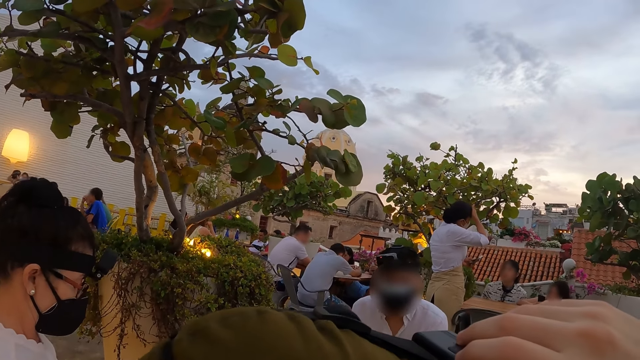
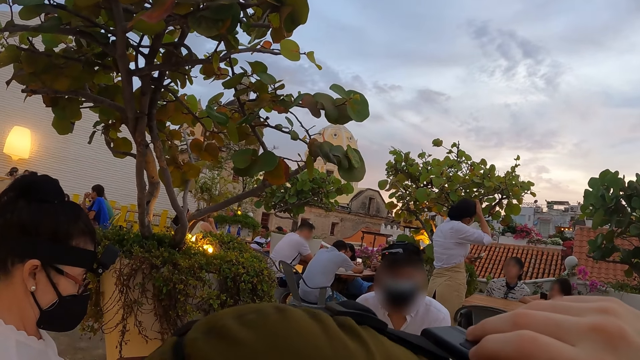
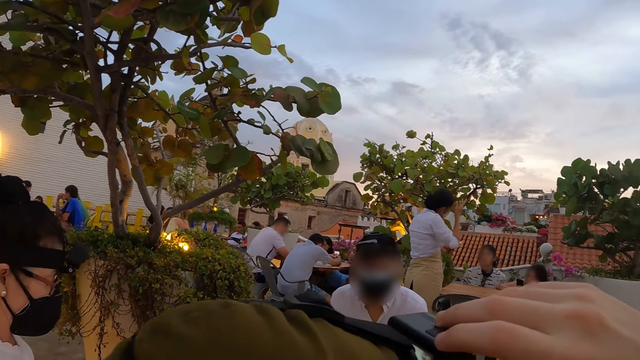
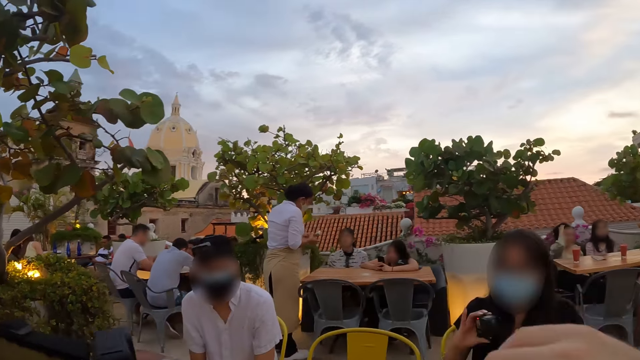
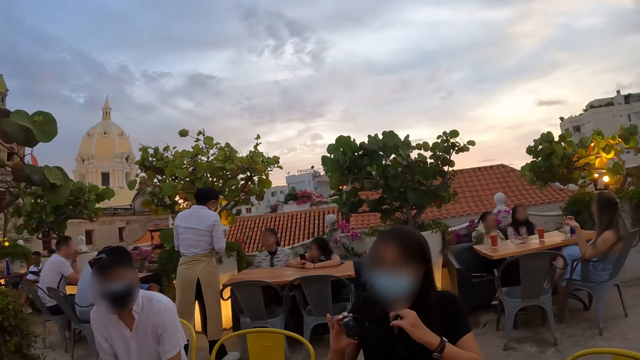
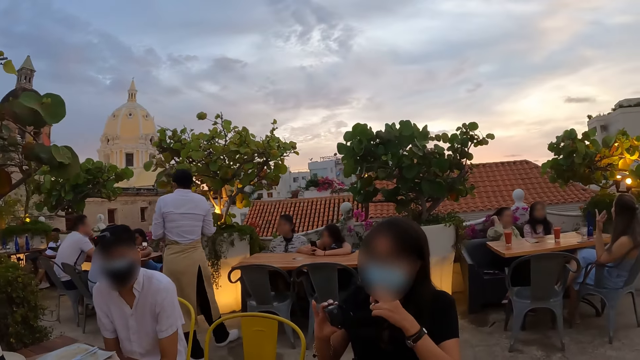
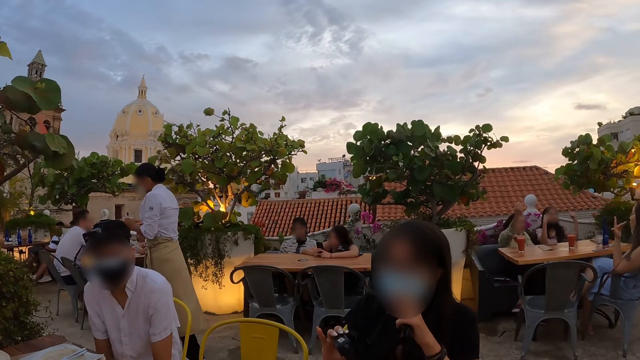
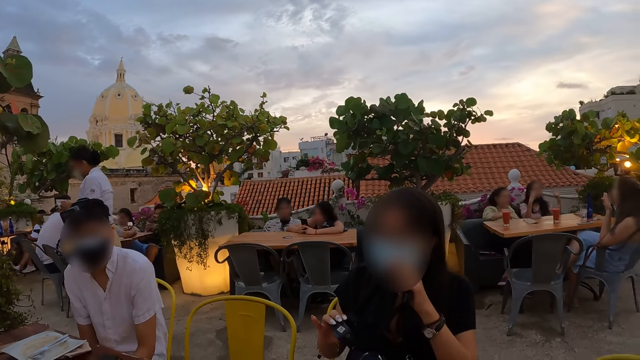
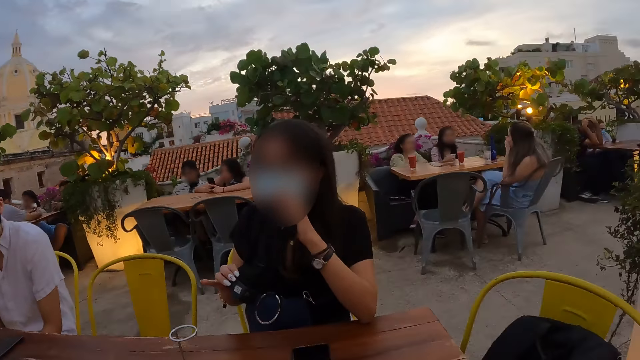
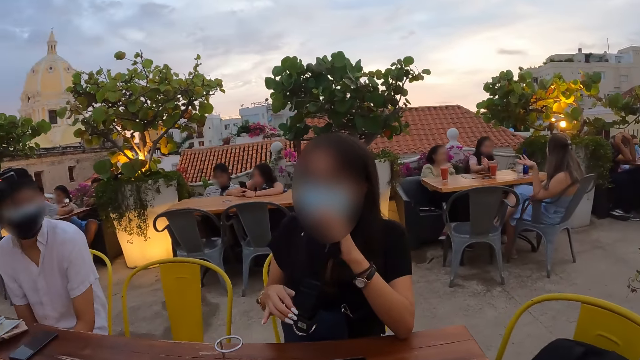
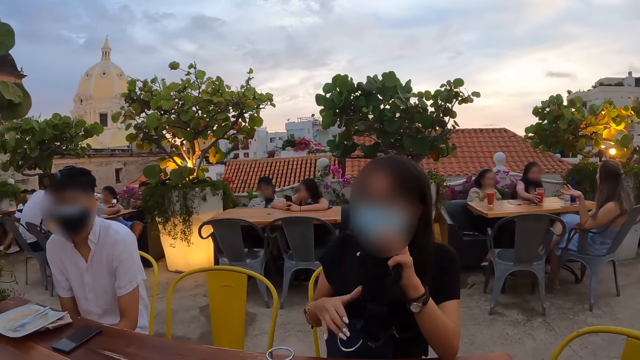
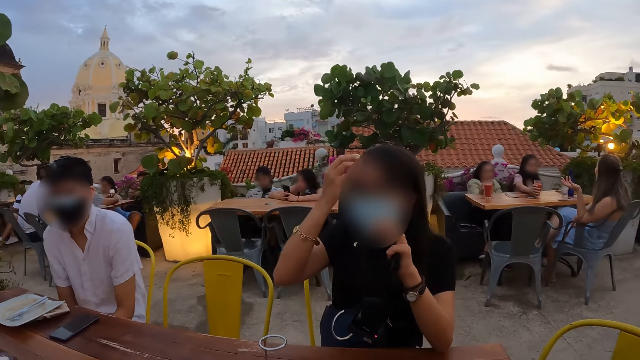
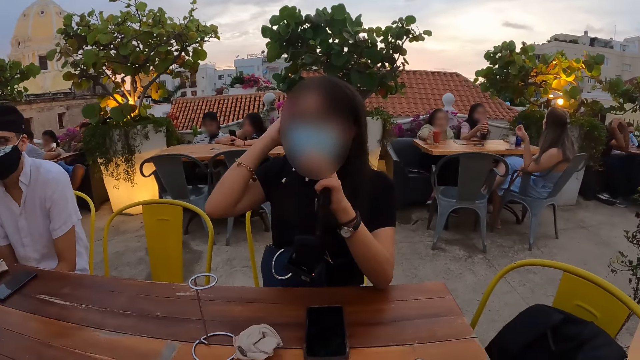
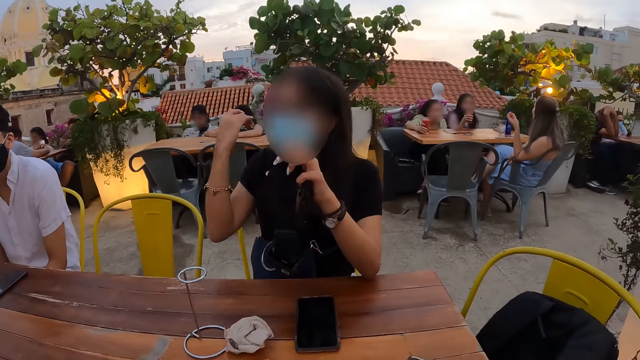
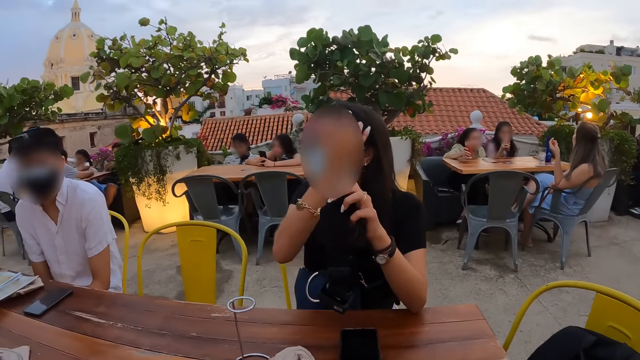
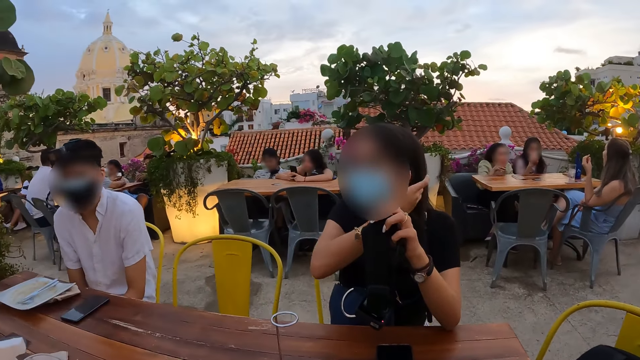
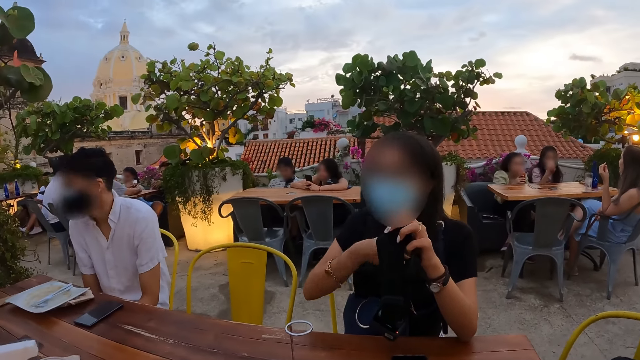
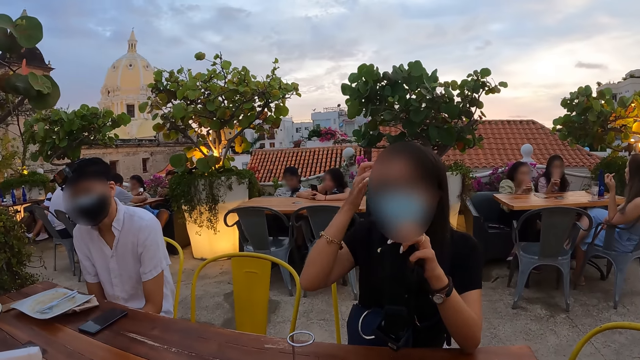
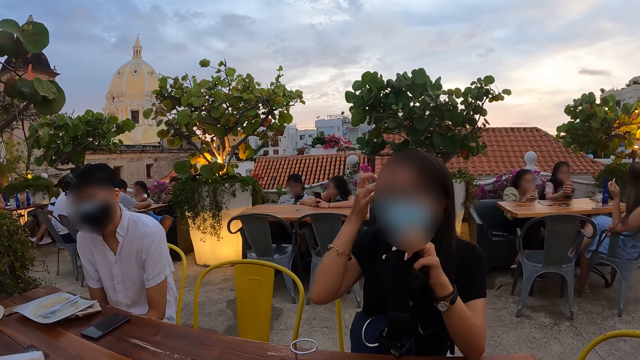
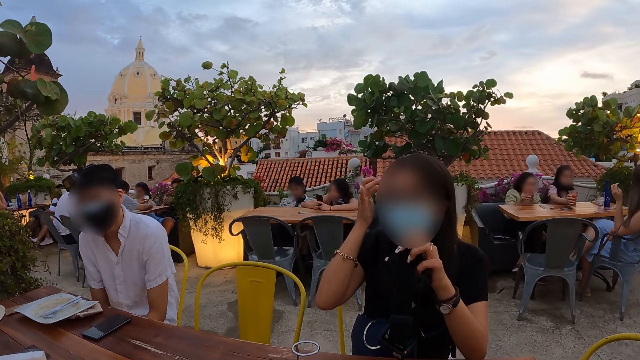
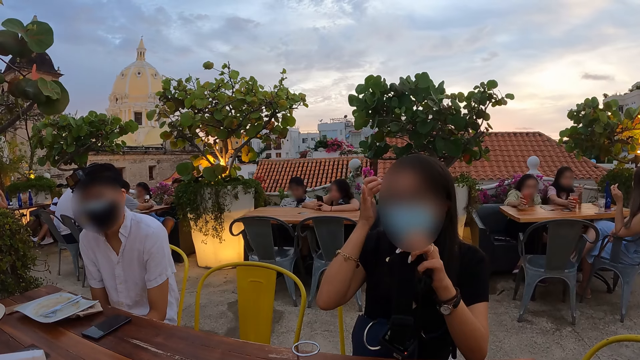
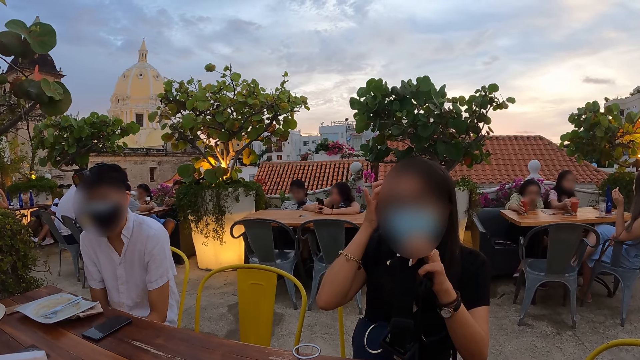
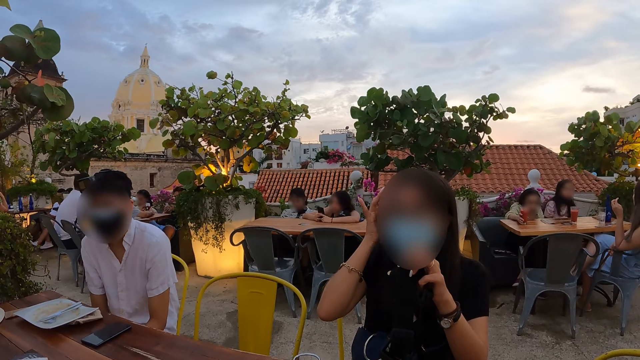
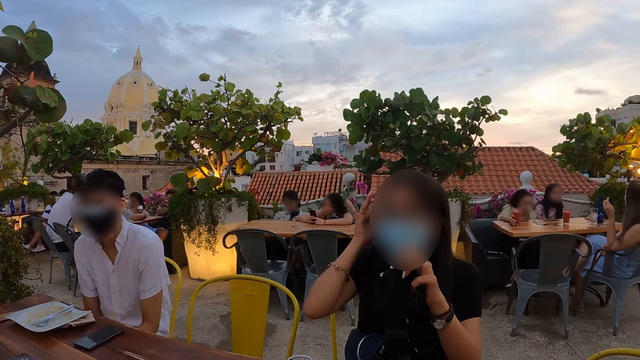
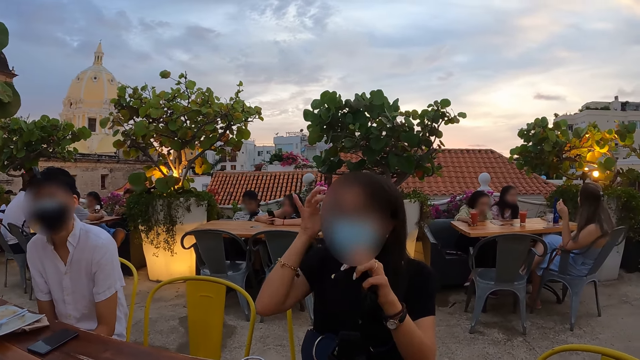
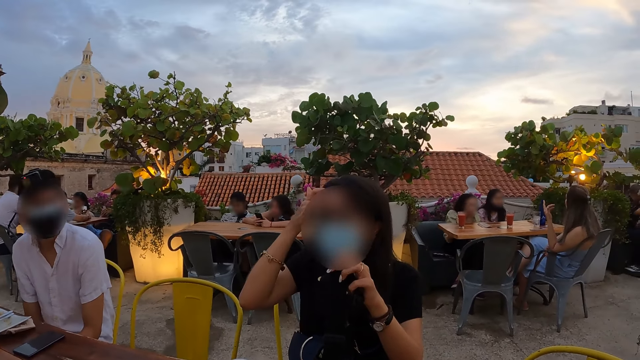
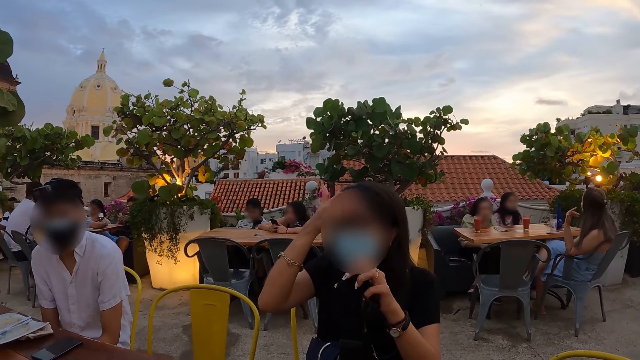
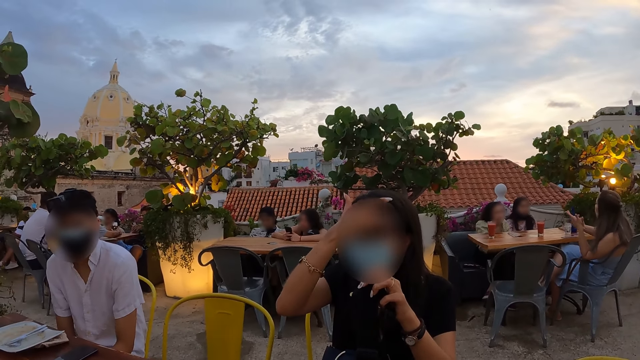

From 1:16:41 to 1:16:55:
A woman holds the camera with her left hand. Another woman holds a strap with both hands. A third woman picks a cup of juice from a table with her right hand. The first woman touches her head with her right hand. The second woman aligns her hair. A fourth woman picks a cup of juice from the table with her right hand. The third woman drinks from the cup of juice in her right hand. The fourth woman drinks from the cup of juice in her right hand. The third woman drops the cup of juice on the table with her right hand. The fourth woman drops the cup of juice on the table with her right hand.

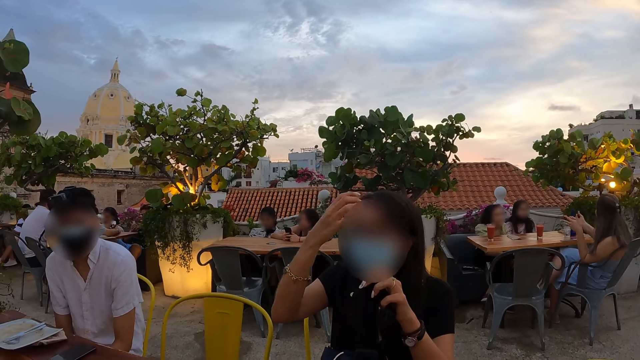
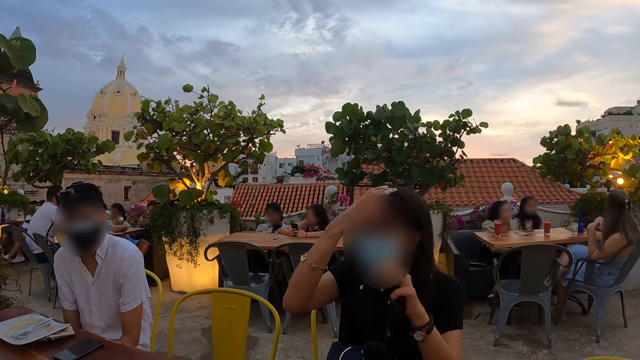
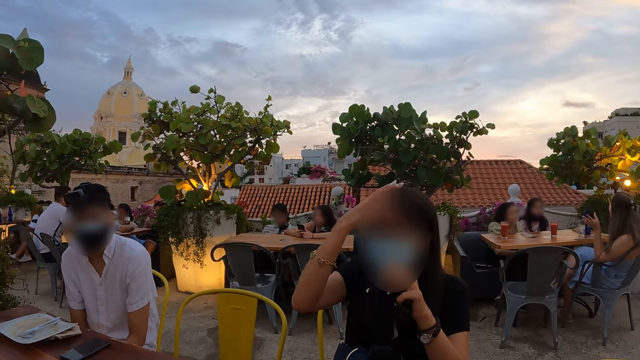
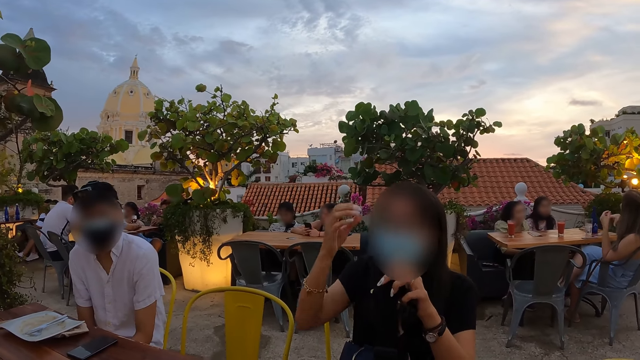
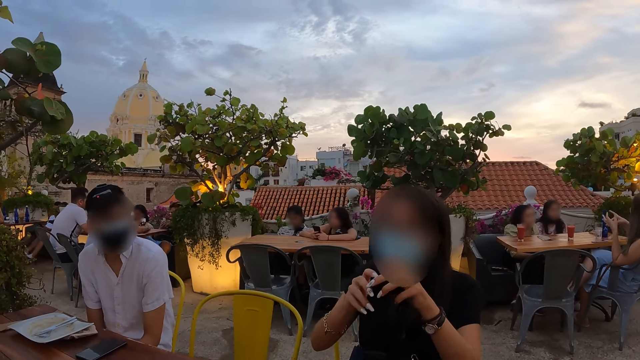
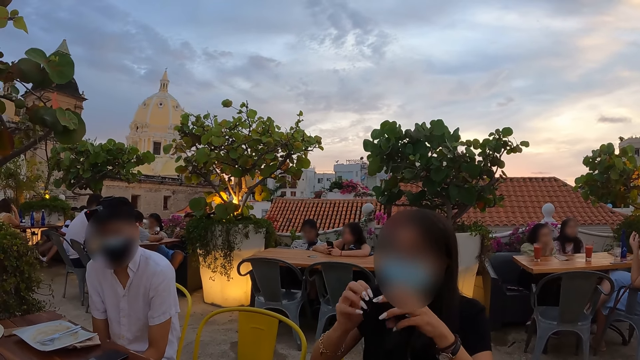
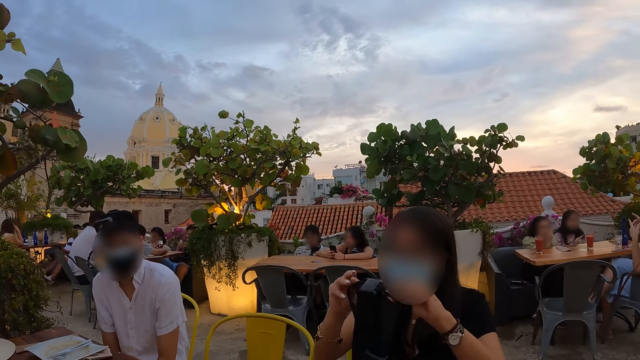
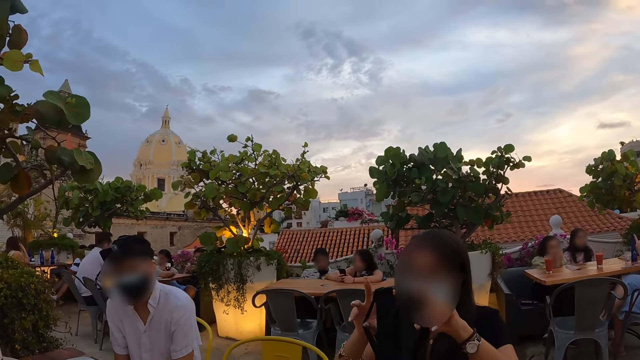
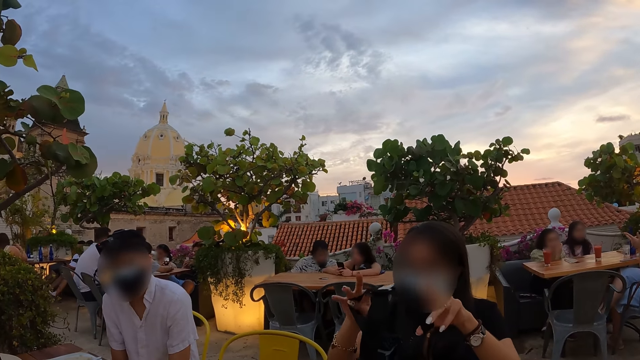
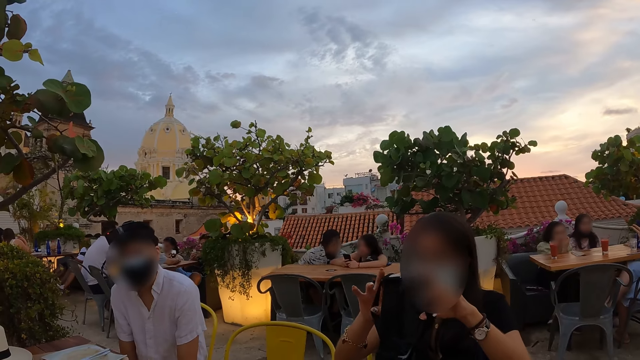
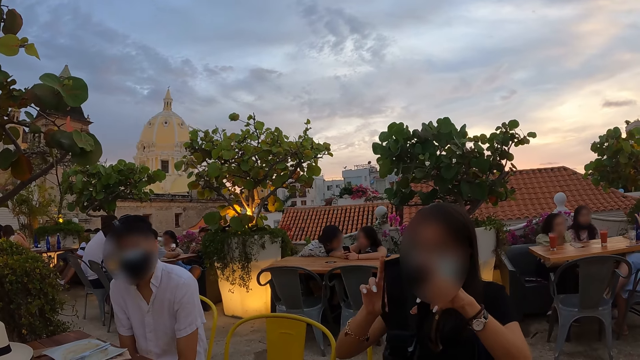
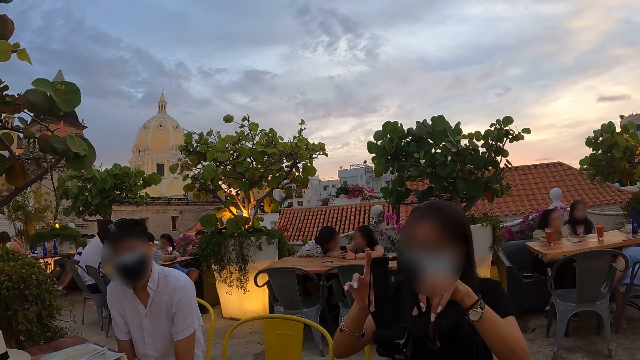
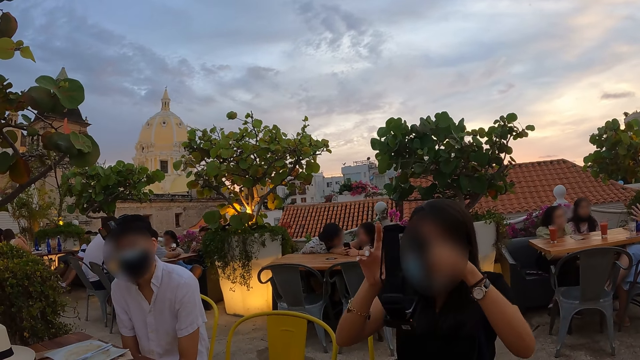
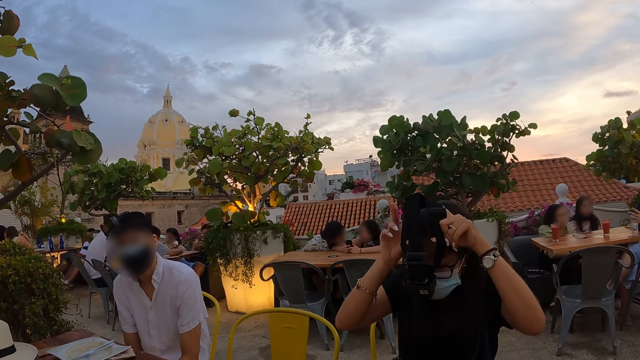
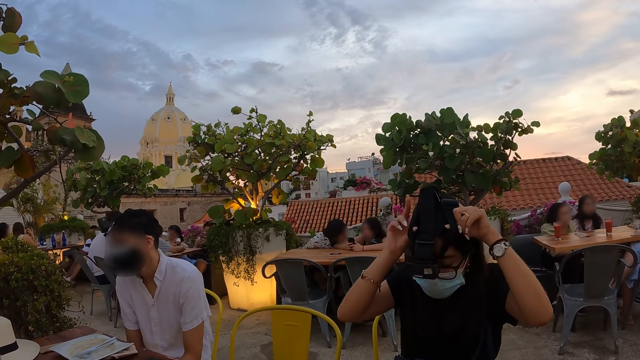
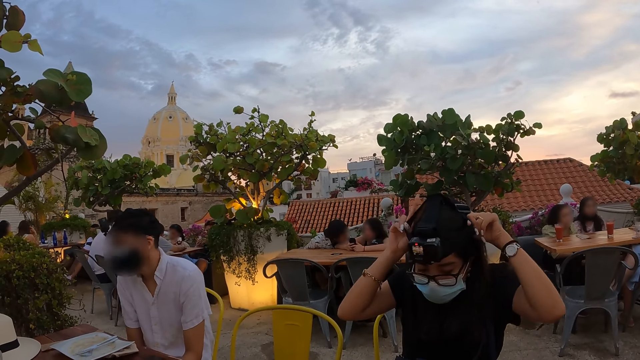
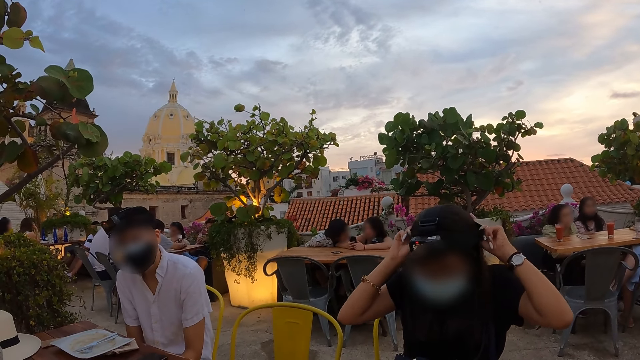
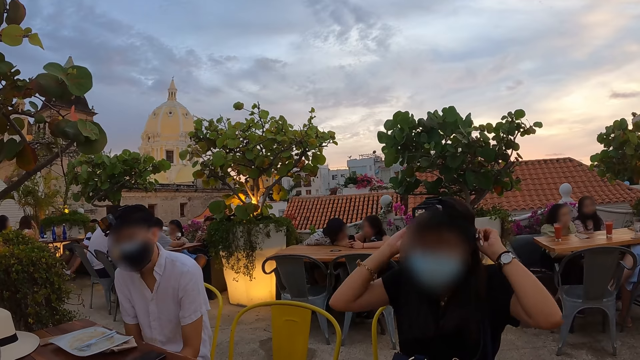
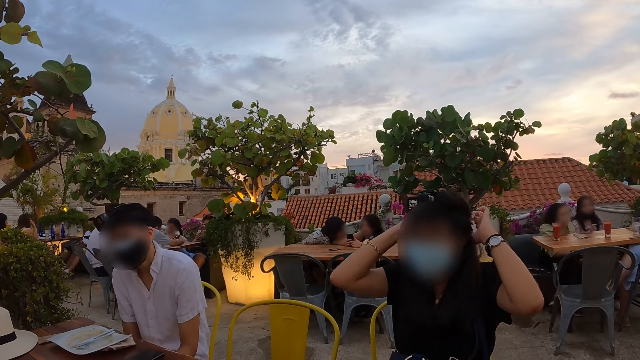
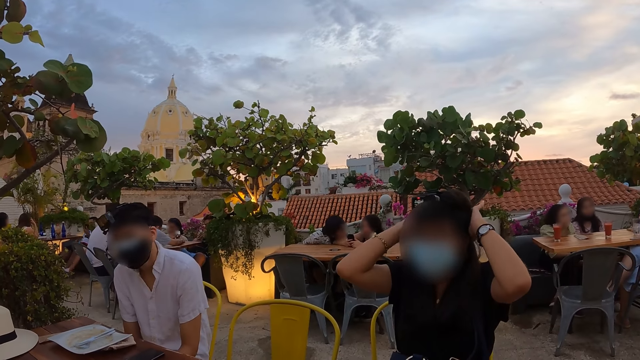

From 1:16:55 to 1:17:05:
A woman pulls her hand off the hair. The woman holds the camera with both hands and adjusts the camera with both hands. The woman wears the camera on her head with both hands.
